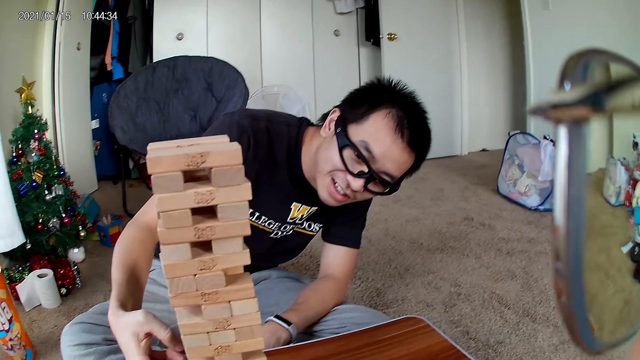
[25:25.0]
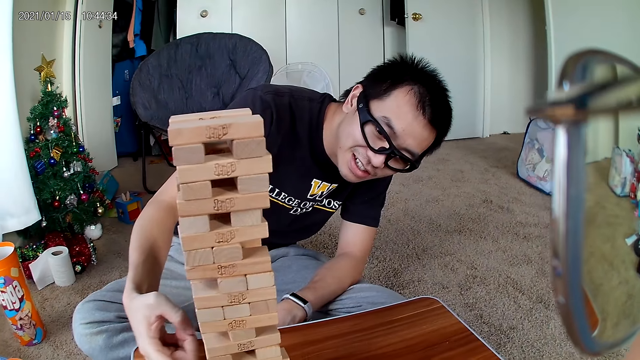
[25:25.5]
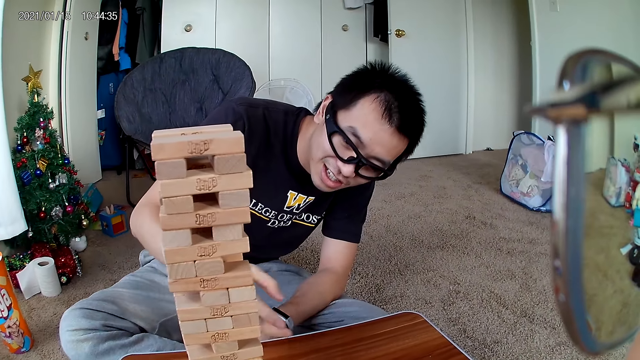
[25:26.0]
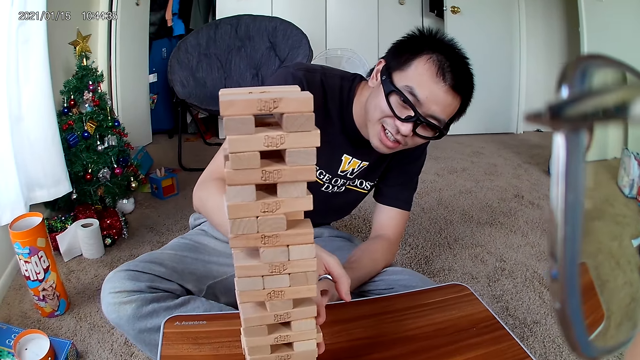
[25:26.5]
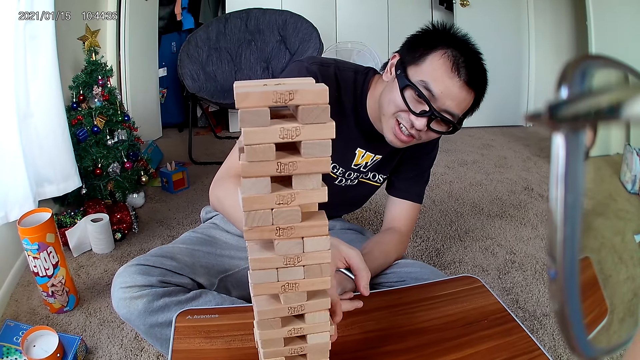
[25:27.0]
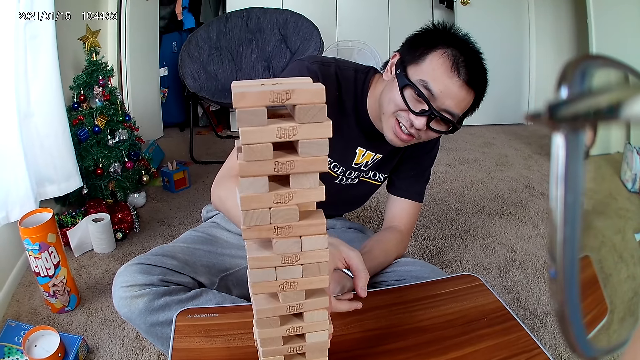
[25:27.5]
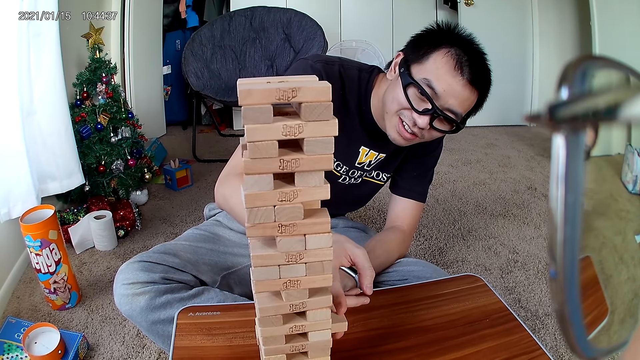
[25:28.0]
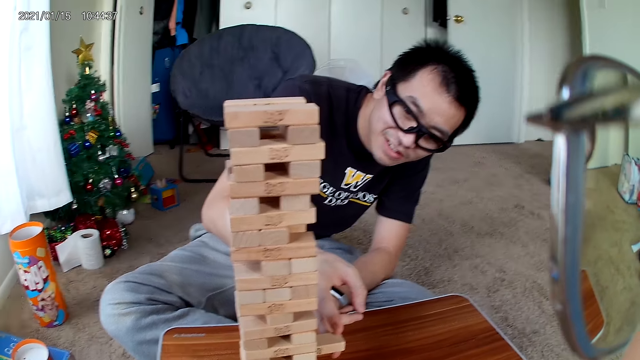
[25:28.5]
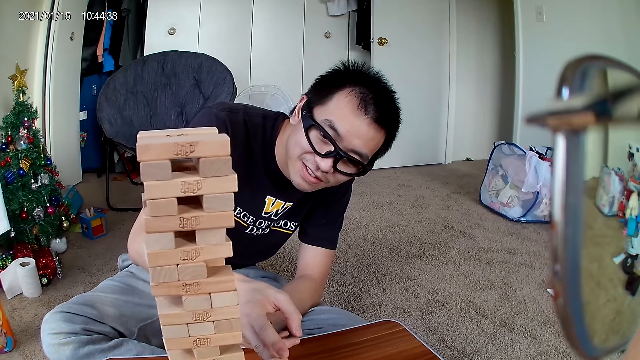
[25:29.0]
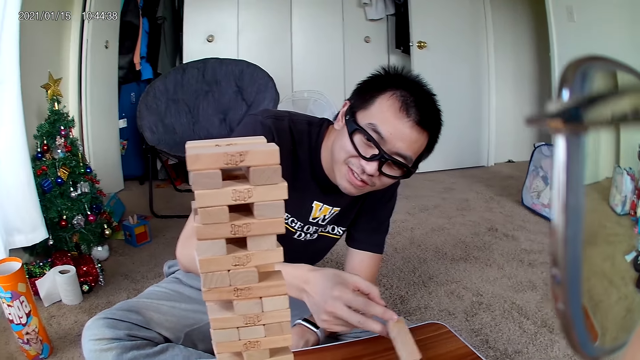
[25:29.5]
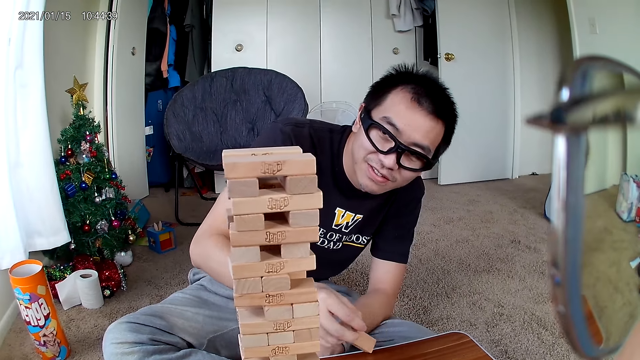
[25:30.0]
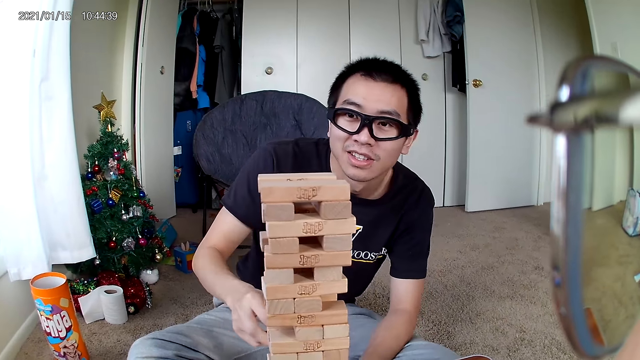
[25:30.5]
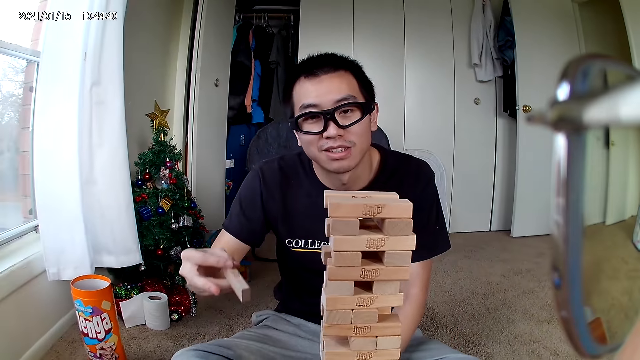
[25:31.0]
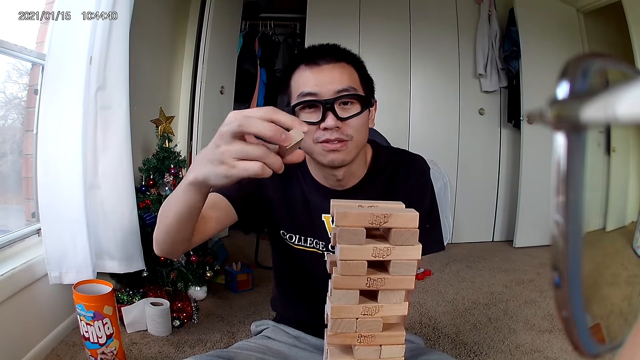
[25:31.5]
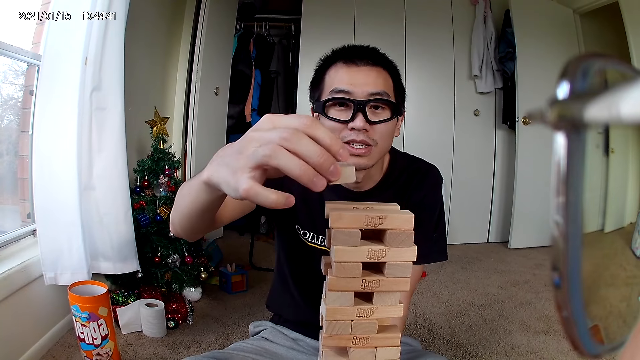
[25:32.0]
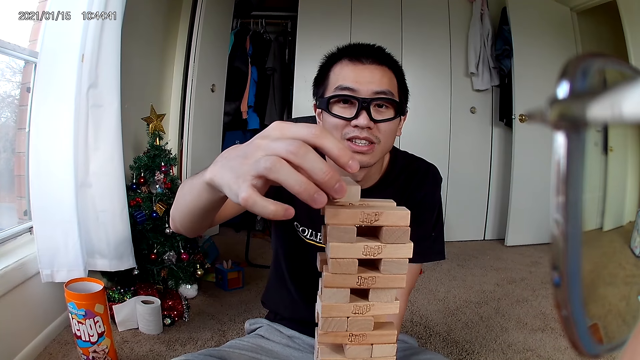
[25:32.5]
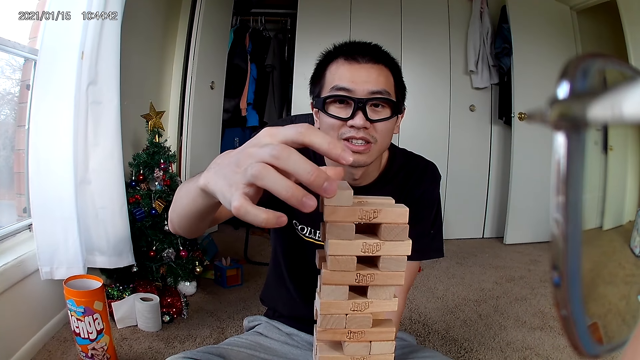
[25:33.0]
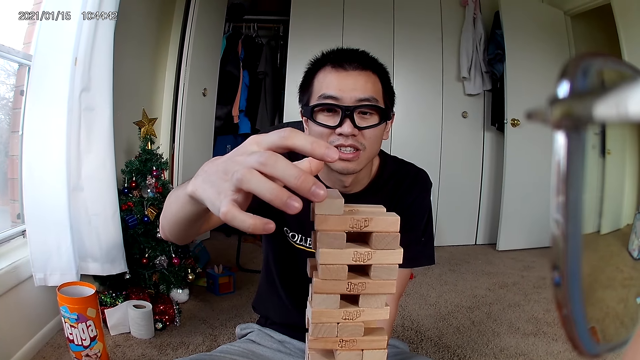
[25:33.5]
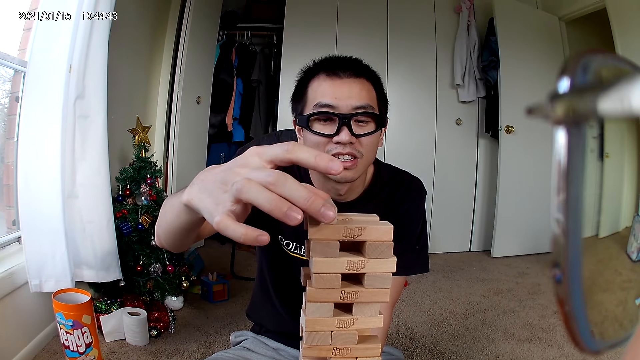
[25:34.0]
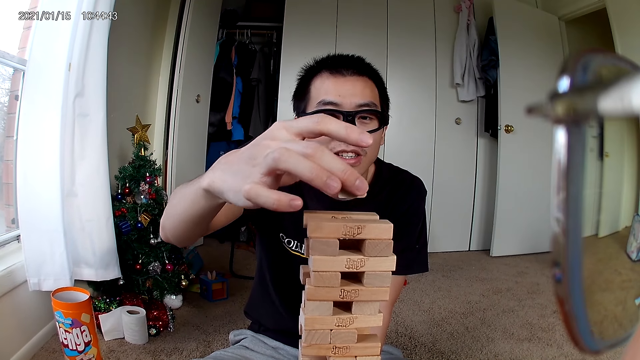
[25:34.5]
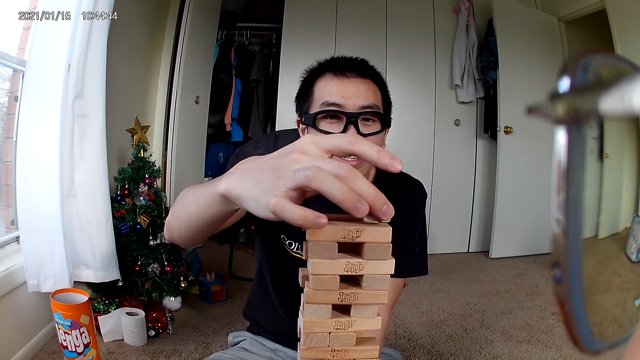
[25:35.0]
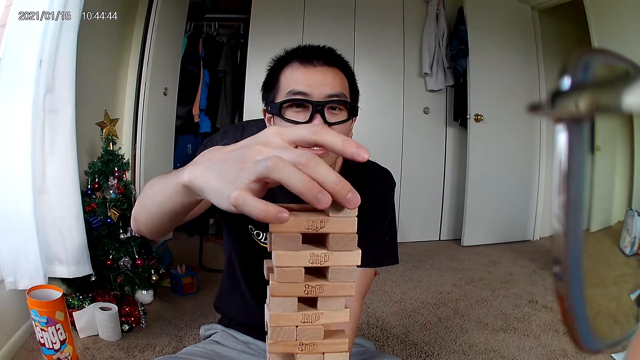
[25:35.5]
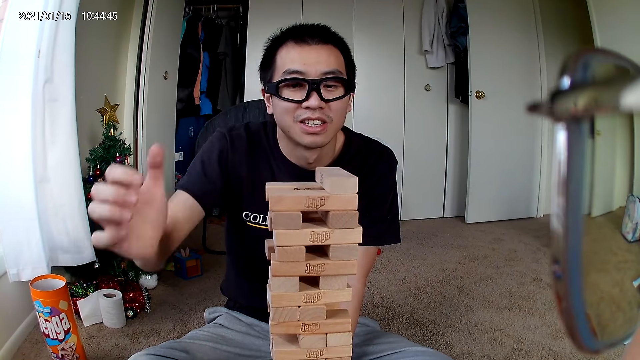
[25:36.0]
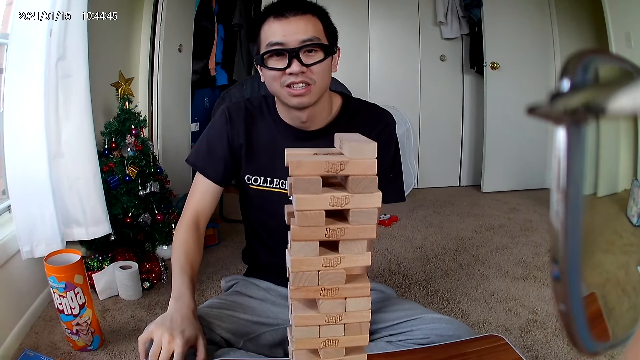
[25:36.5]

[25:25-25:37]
A man removes a block. The man puts the wooden piece in his right hand on the puzzle. He picks up the wooden piece on the puzzle with his right hand. He puts the wooden piece in his right hand on the puzzle.

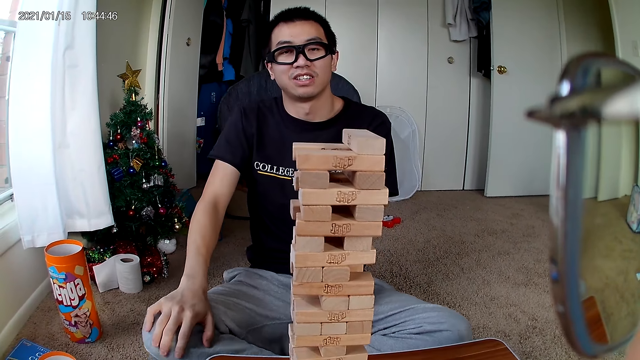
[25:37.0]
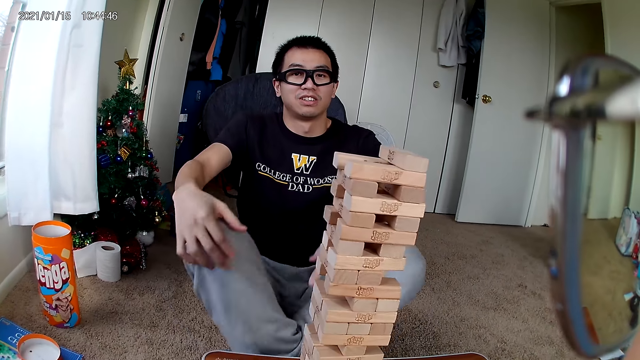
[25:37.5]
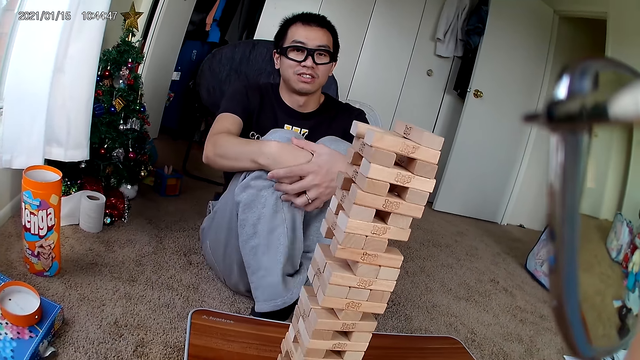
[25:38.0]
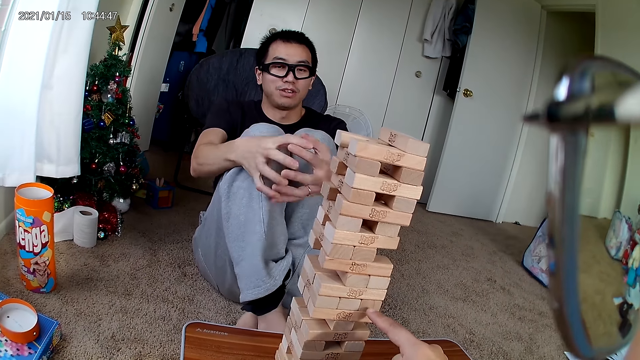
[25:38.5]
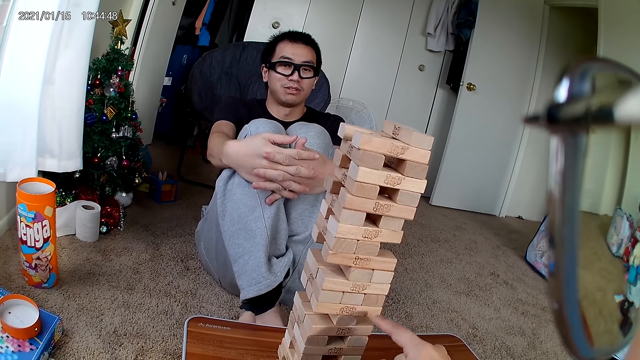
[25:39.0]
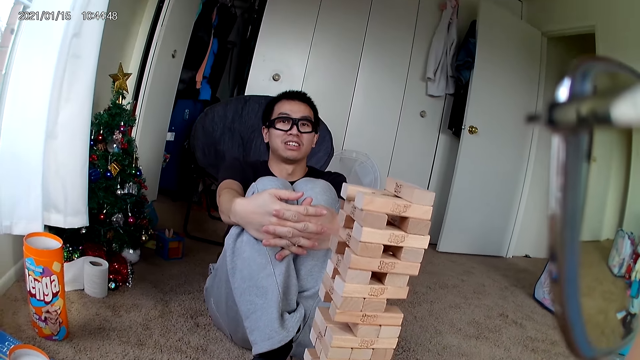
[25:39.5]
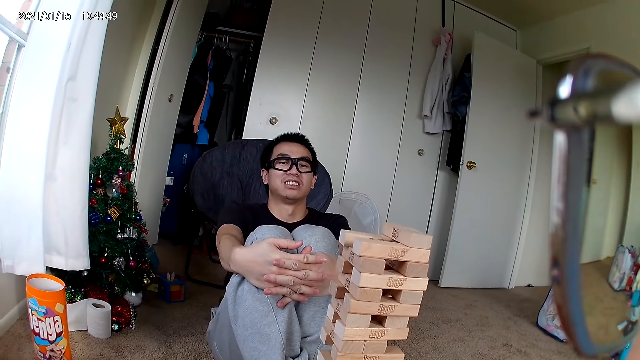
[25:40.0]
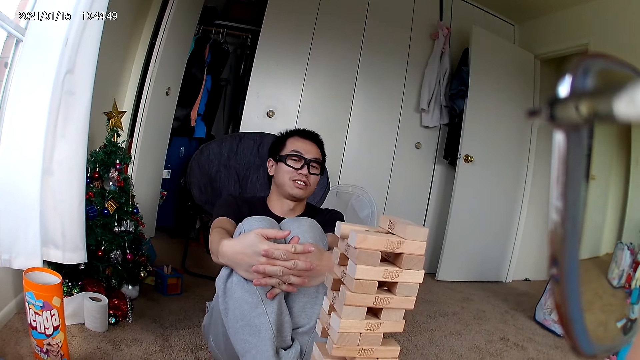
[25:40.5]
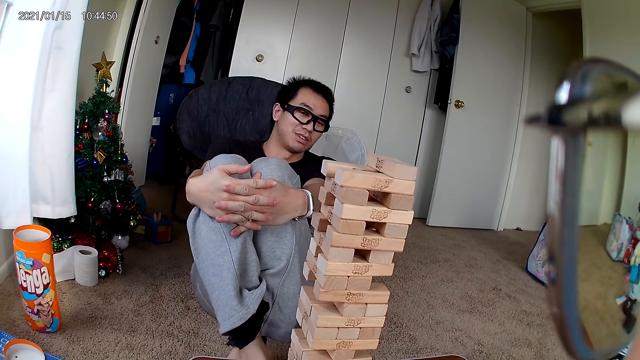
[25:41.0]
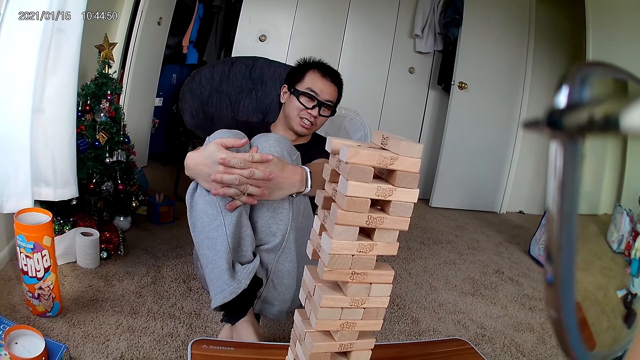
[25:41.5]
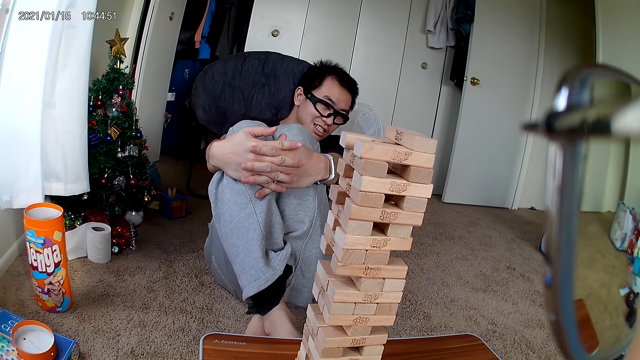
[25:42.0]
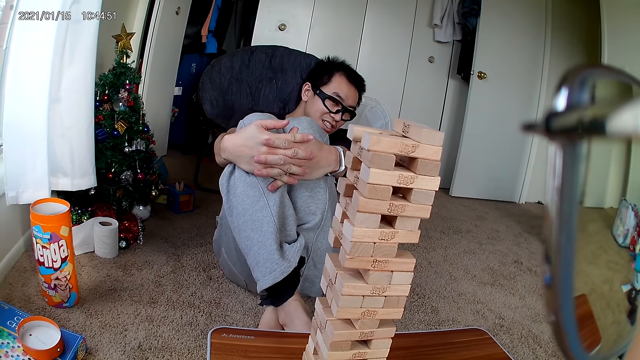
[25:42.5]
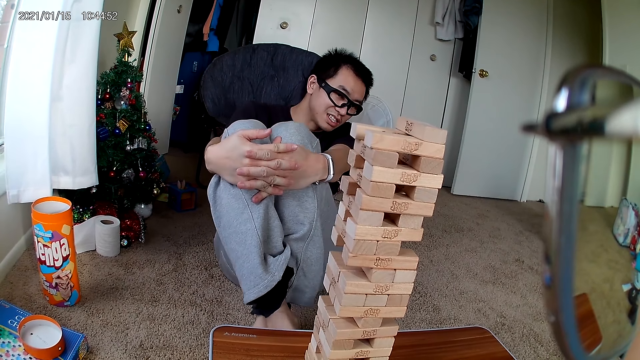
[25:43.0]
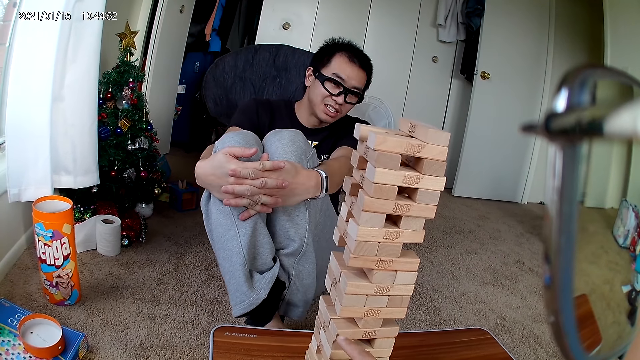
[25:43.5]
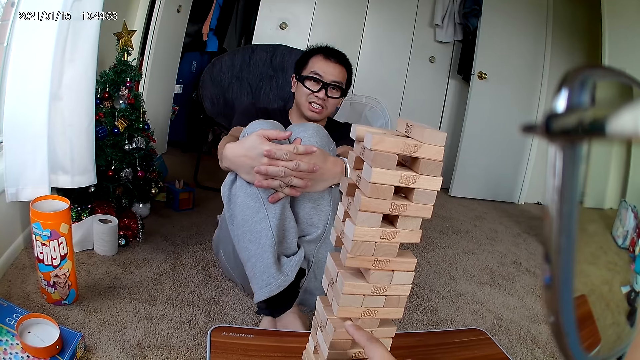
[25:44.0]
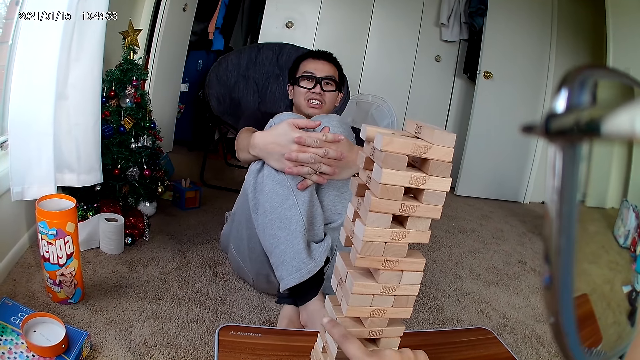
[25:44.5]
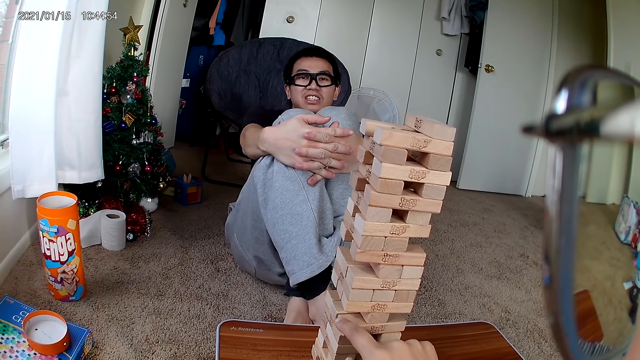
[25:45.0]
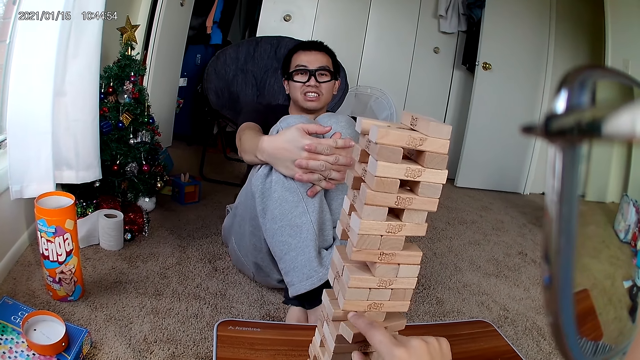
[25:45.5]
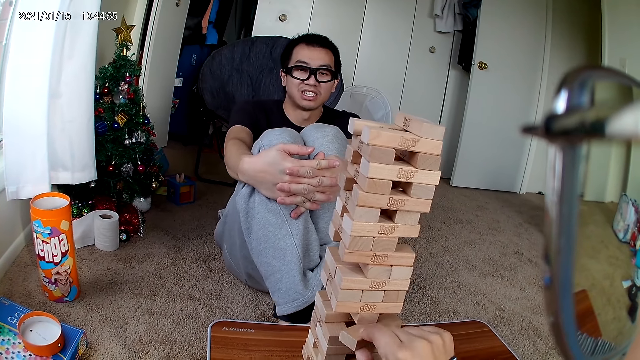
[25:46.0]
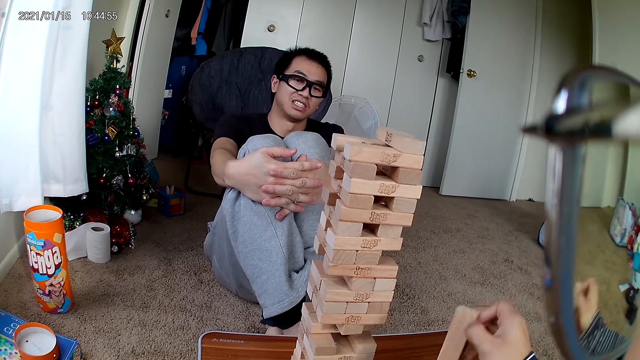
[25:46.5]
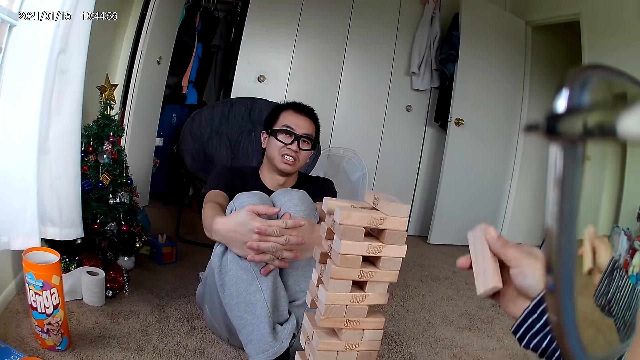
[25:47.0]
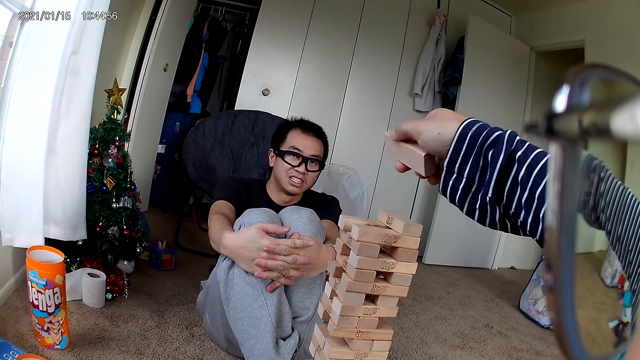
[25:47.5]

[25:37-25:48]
The camera wearer holds his legs. They hover over the puzzle with her right hand. They remove a wooden piece from the puzzle with her right hand.
